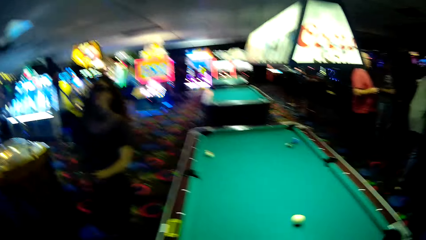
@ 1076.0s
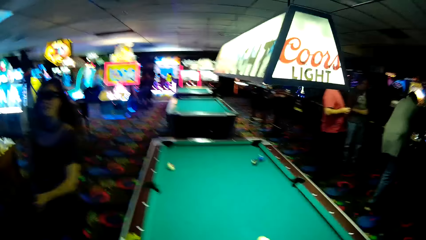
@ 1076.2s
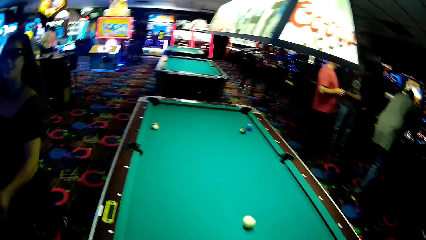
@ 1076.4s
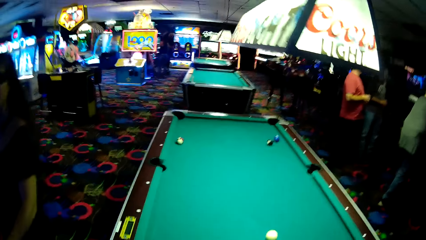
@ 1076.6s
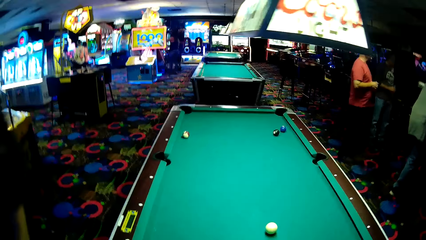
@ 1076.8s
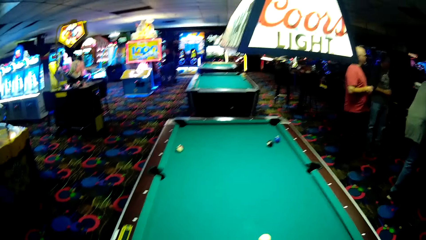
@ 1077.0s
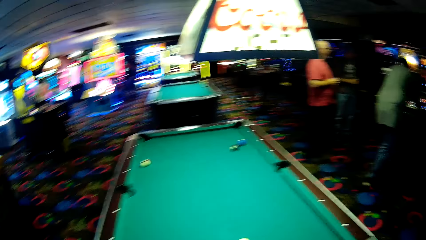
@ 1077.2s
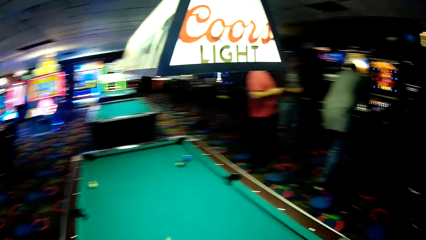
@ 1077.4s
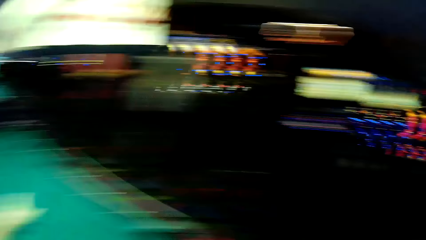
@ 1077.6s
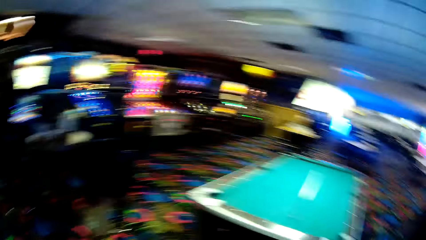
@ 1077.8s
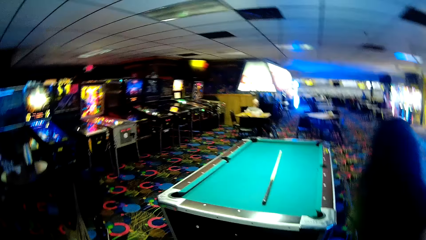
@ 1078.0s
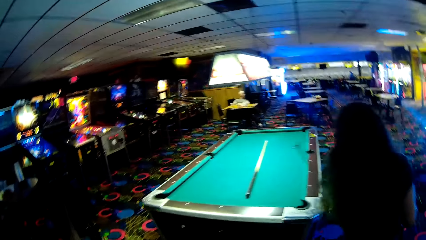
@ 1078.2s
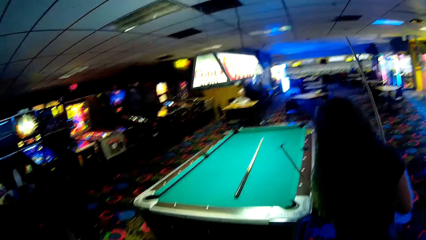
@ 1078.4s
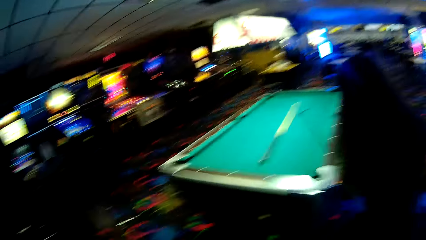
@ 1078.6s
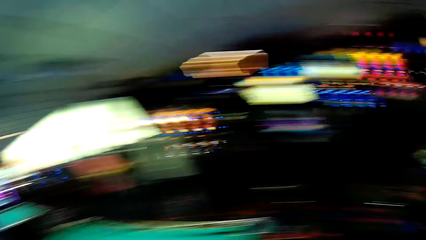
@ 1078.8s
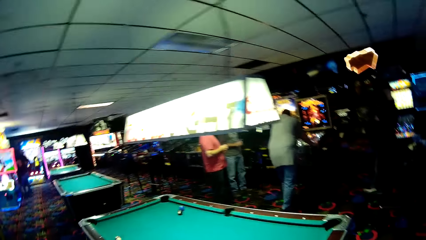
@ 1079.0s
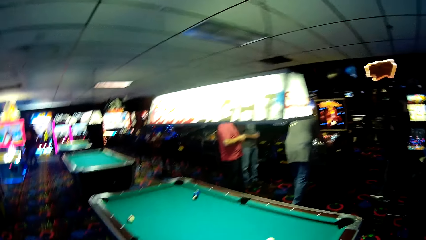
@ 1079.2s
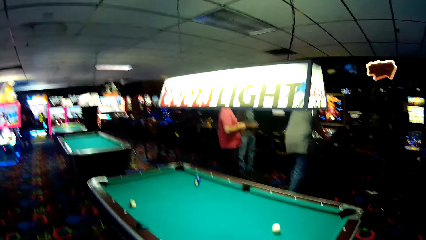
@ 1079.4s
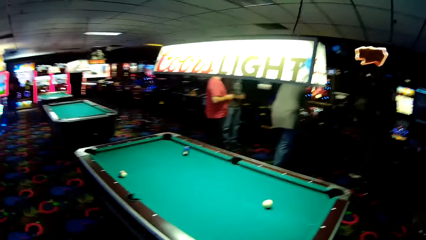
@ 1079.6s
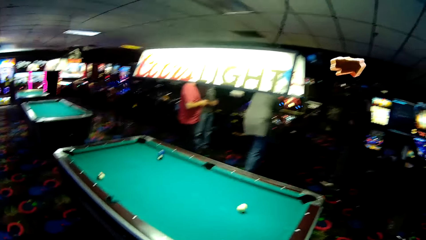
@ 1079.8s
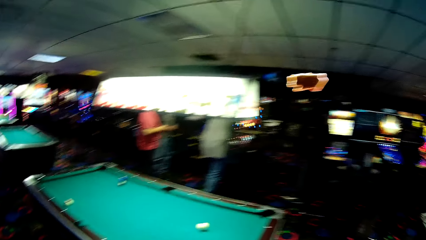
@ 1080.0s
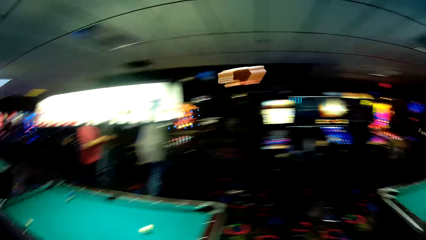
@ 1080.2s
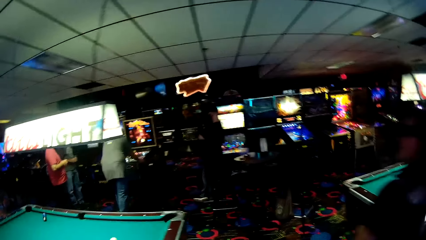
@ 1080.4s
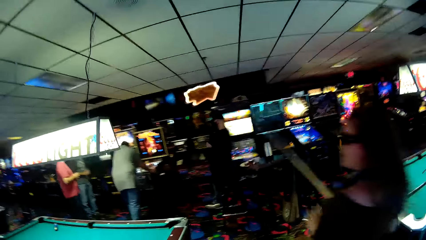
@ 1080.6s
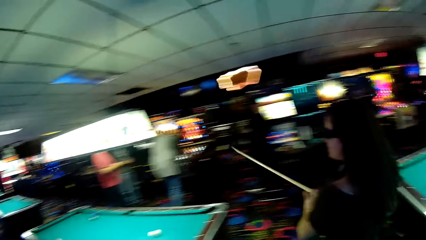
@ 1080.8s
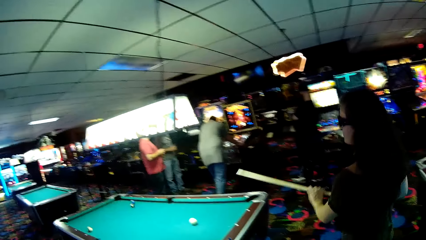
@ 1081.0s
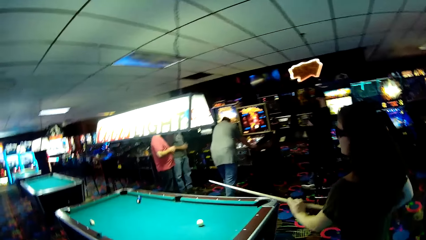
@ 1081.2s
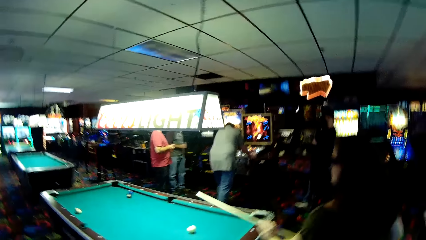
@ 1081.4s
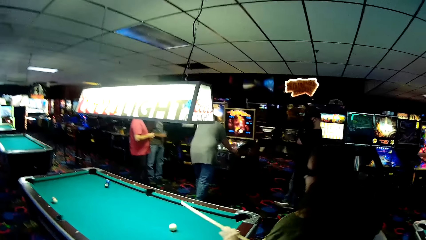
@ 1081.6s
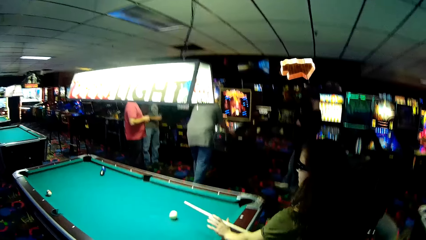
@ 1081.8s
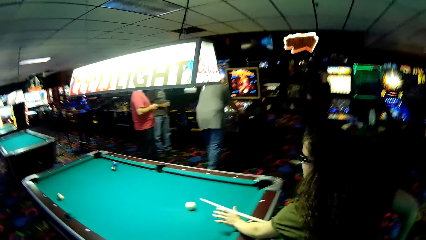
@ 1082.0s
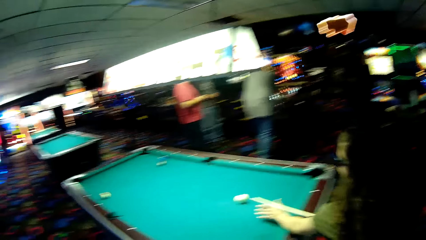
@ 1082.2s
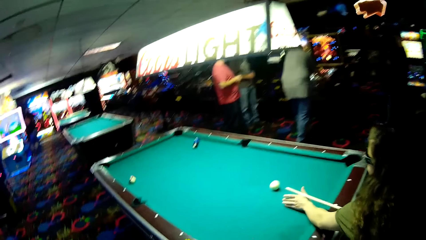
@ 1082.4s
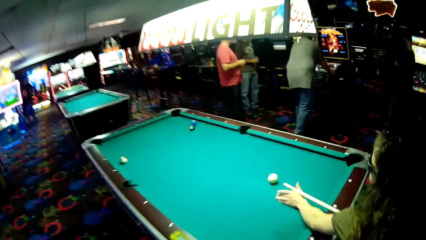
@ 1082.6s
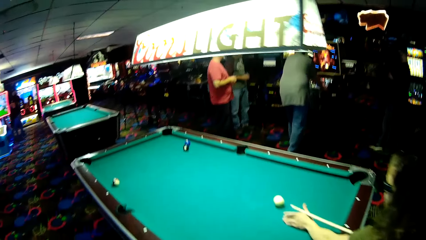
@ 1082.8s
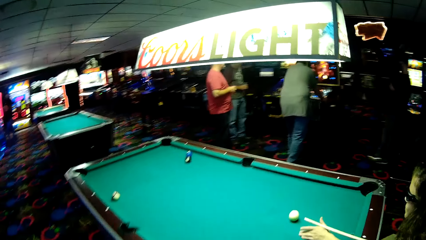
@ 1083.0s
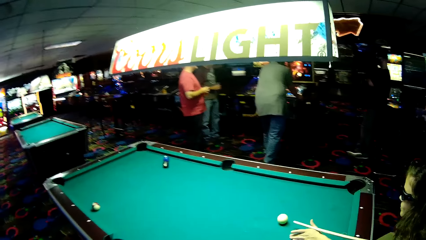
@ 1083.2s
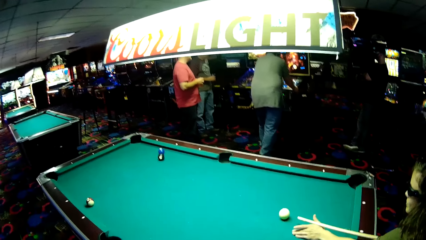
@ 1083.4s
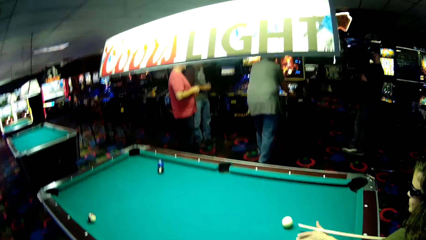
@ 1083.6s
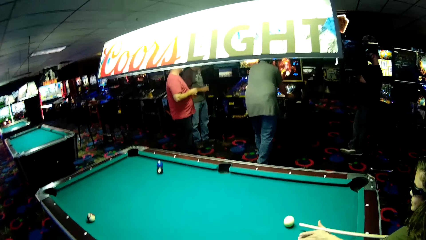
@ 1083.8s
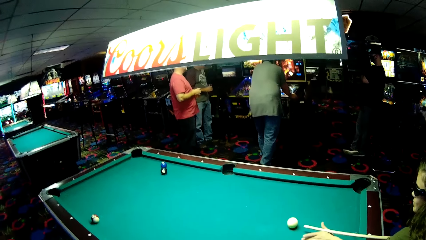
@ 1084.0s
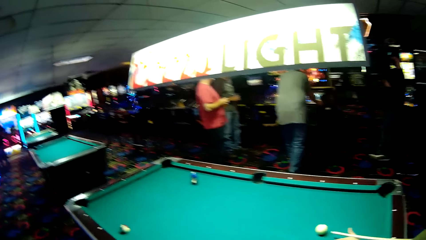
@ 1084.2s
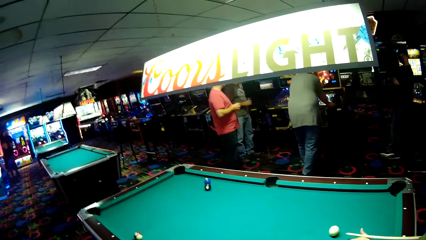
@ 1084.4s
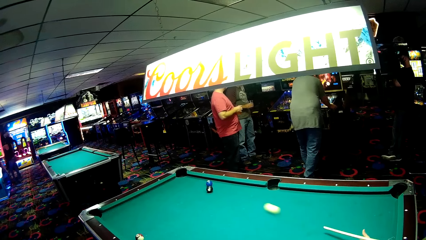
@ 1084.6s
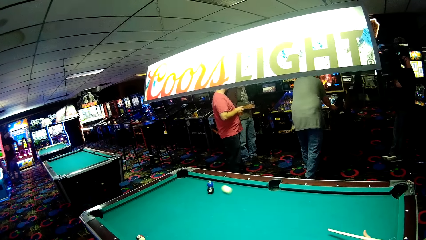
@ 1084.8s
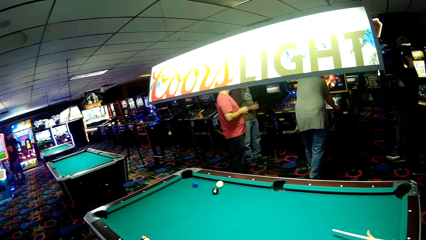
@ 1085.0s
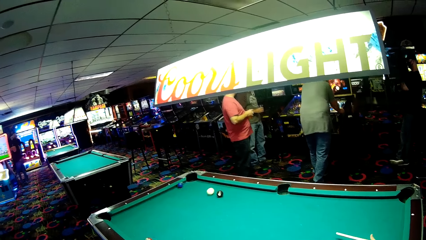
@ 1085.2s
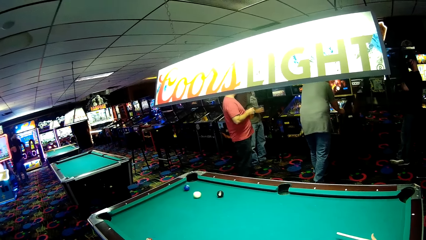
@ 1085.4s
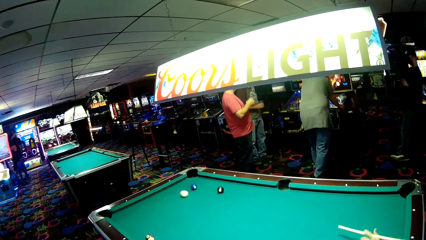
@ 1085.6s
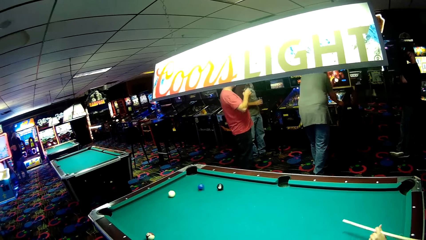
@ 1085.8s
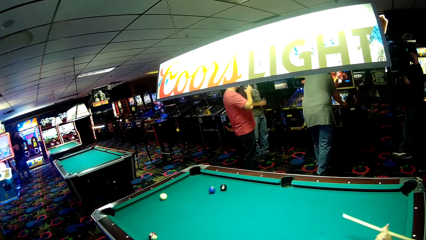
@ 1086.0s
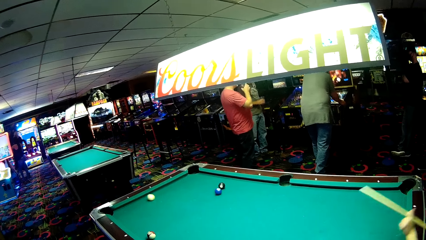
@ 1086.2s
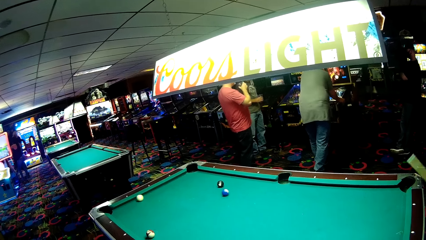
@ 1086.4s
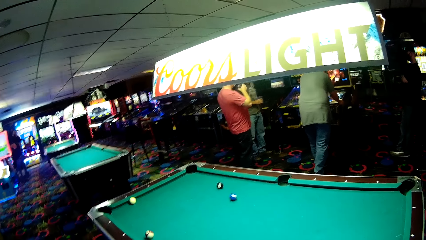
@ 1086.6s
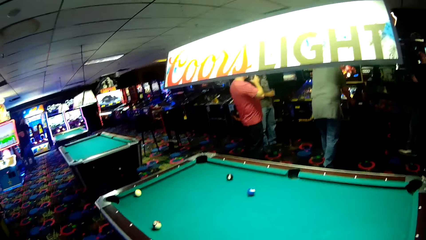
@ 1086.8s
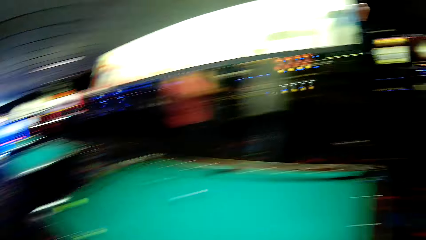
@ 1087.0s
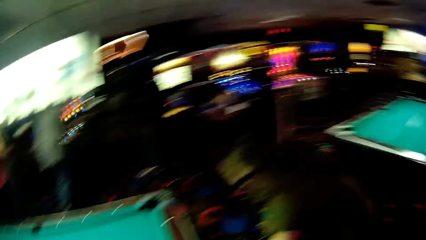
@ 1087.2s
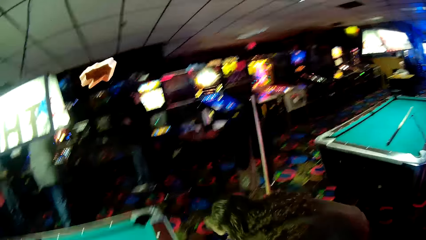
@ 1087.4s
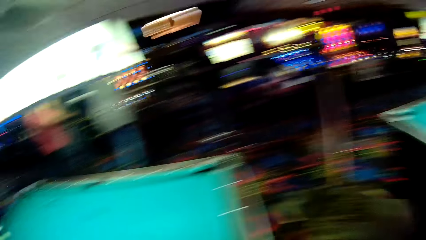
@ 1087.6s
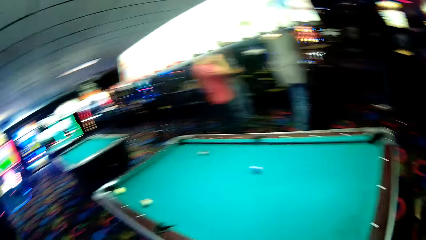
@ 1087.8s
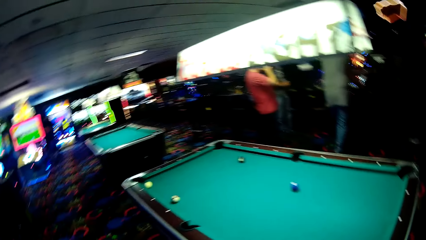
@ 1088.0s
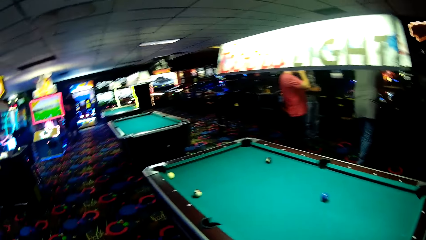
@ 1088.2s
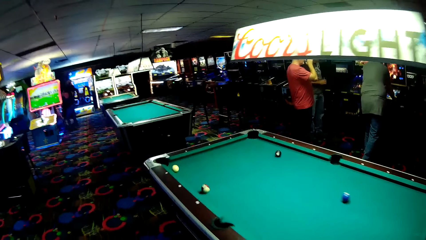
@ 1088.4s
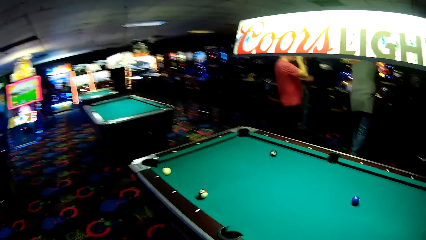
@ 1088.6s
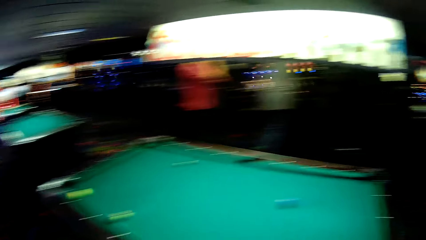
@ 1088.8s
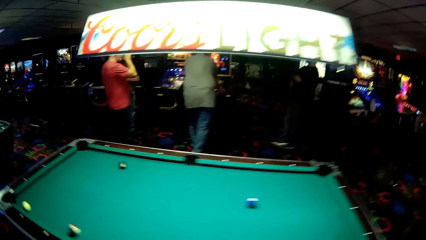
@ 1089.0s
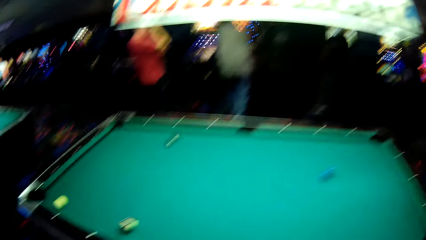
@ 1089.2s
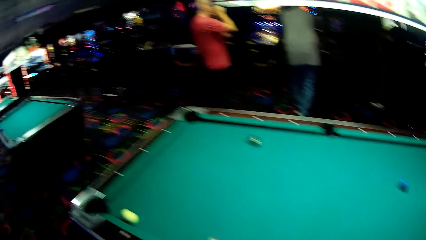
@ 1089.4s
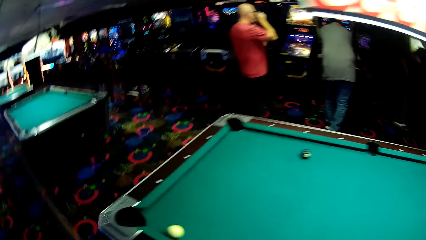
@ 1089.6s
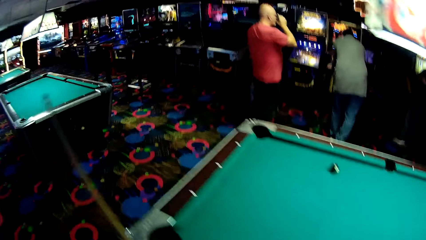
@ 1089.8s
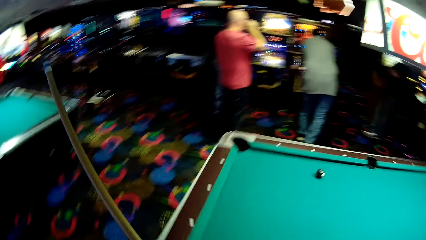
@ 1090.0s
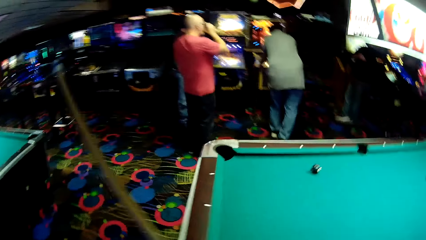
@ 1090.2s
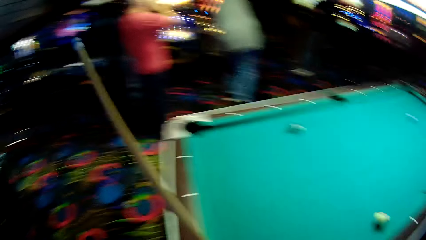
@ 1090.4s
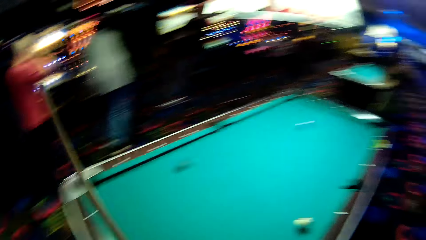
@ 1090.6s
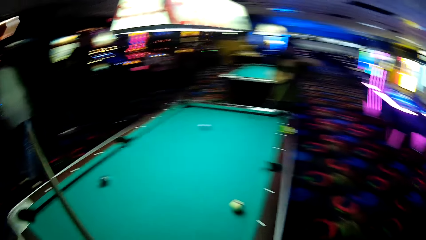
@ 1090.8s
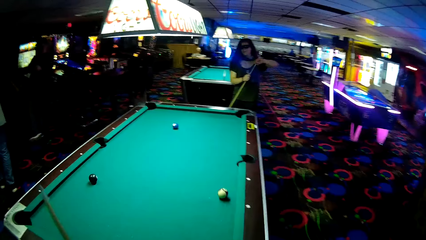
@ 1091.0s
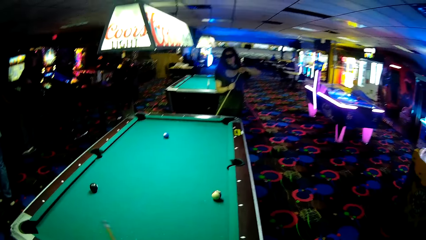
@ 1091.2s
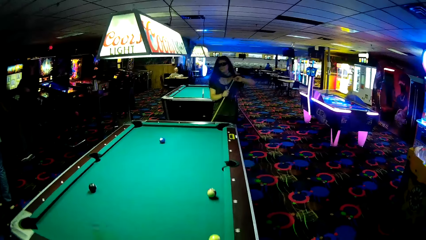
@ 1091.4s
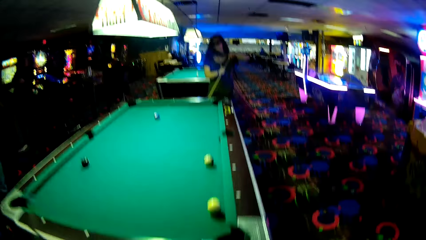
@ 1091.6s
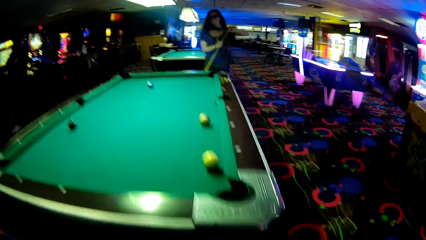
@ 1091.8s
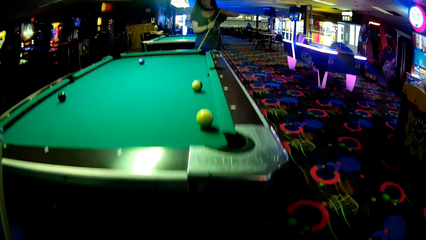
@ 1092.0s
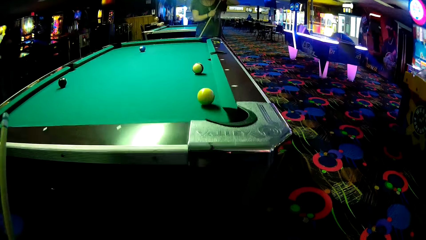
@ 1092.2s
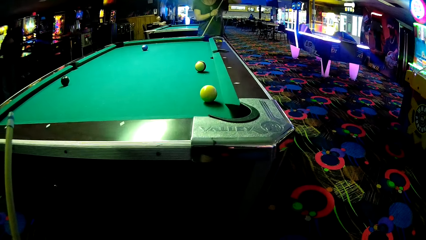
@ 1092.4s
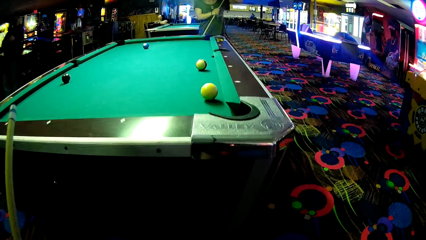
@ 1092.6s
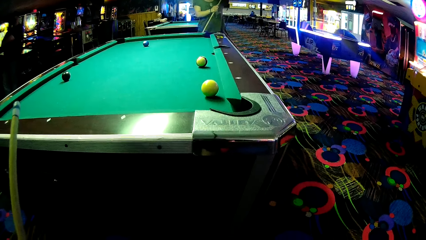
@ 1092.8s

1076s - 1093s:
A woman walks towards the pool table. The woman holds the pool cue. The woman strikes a ball. The camera wearer walks around the pool table.
